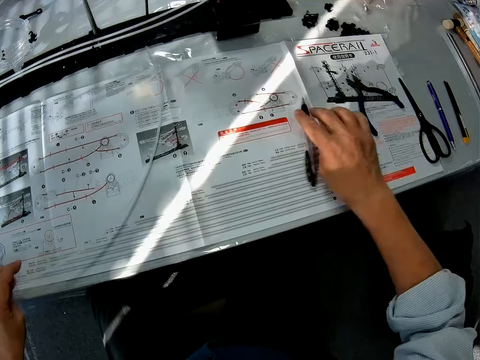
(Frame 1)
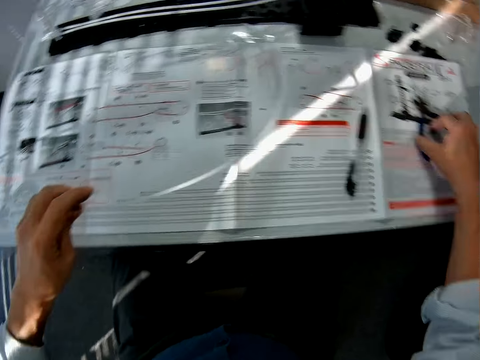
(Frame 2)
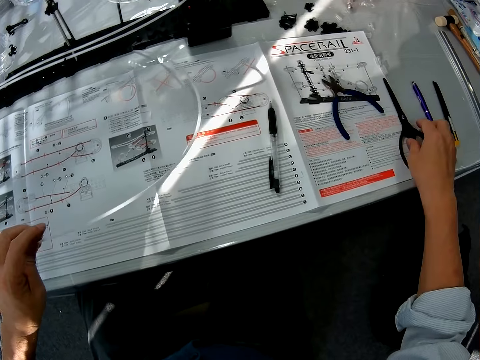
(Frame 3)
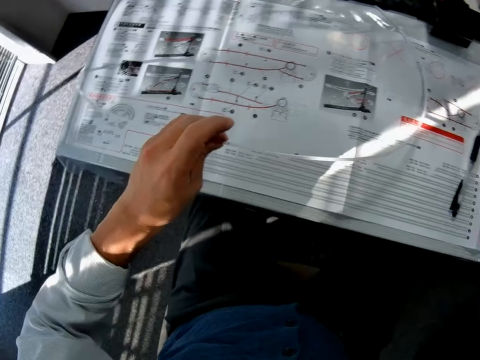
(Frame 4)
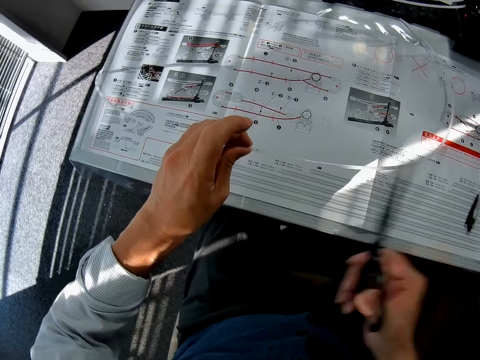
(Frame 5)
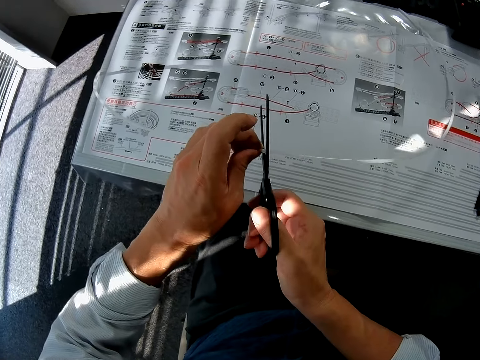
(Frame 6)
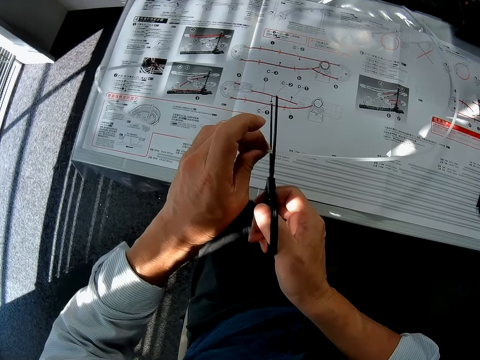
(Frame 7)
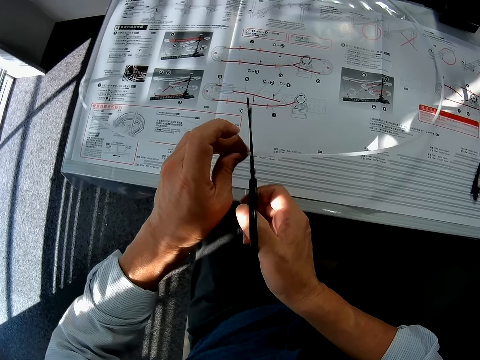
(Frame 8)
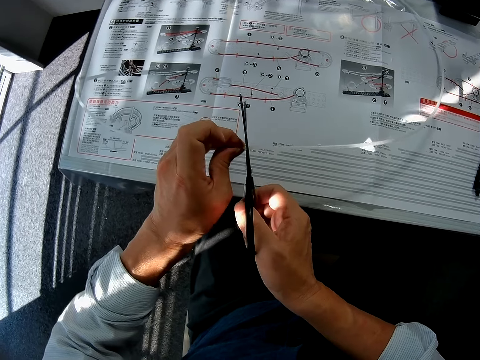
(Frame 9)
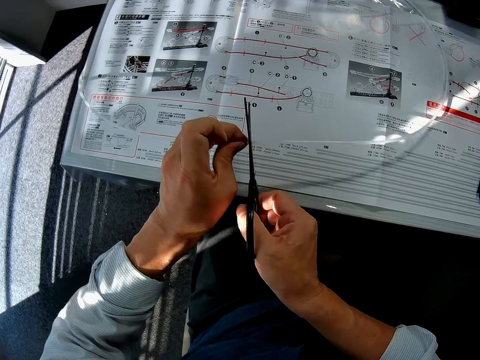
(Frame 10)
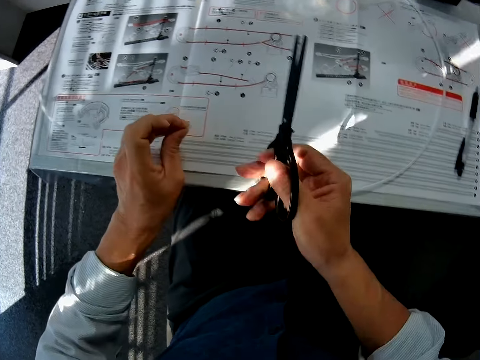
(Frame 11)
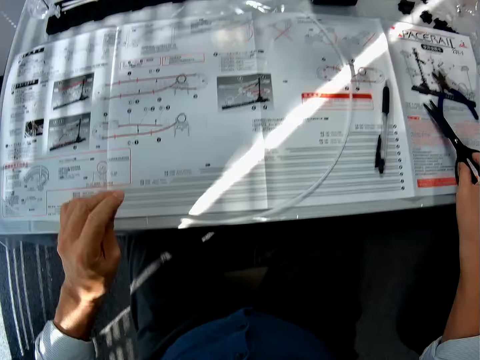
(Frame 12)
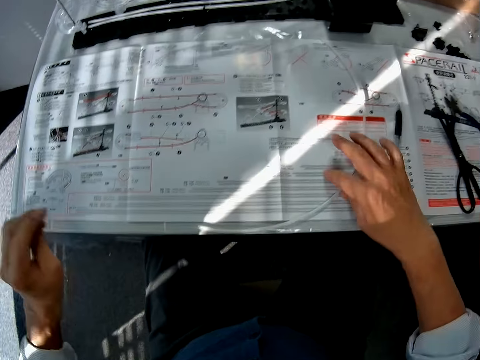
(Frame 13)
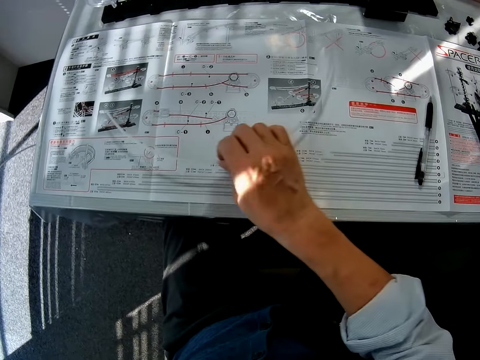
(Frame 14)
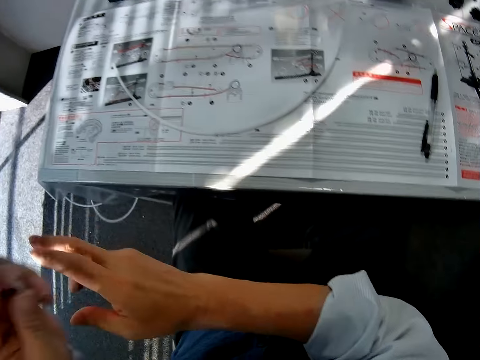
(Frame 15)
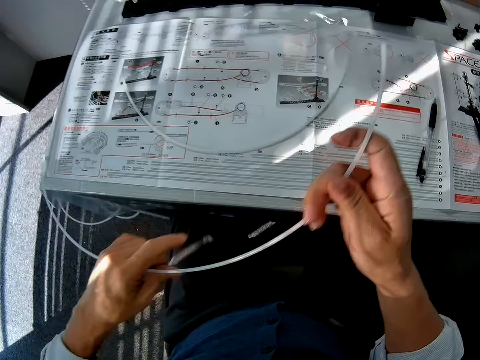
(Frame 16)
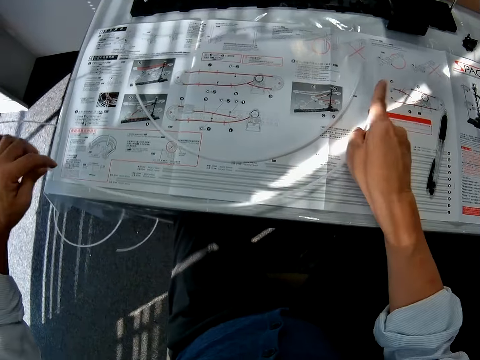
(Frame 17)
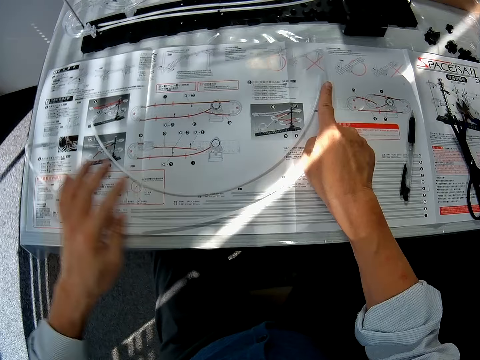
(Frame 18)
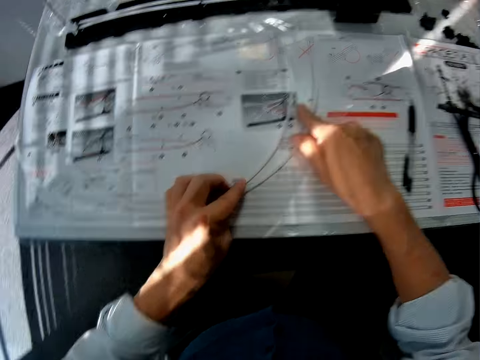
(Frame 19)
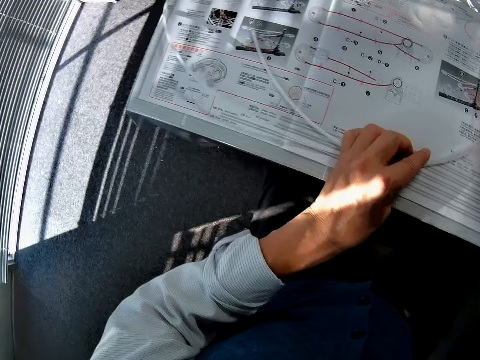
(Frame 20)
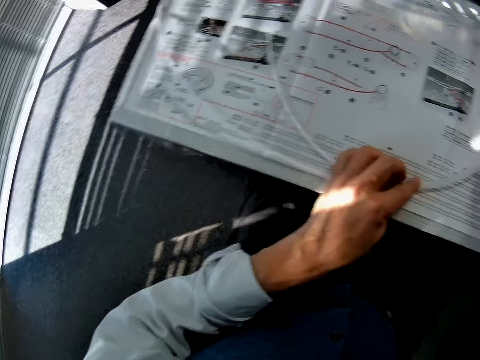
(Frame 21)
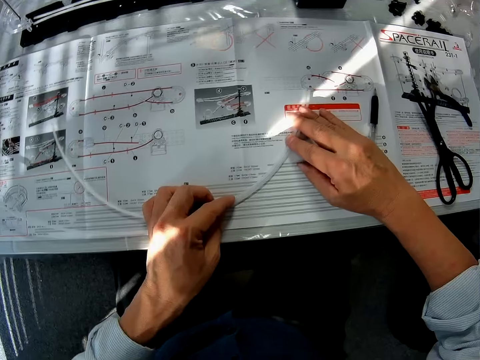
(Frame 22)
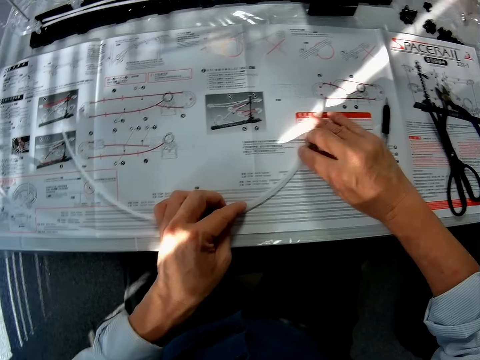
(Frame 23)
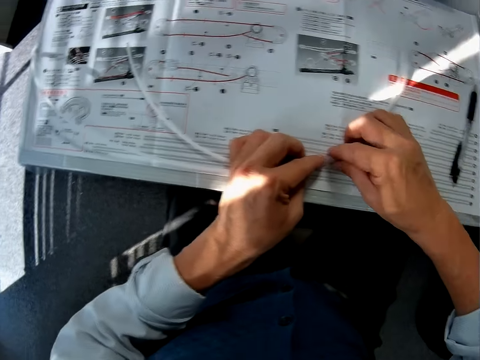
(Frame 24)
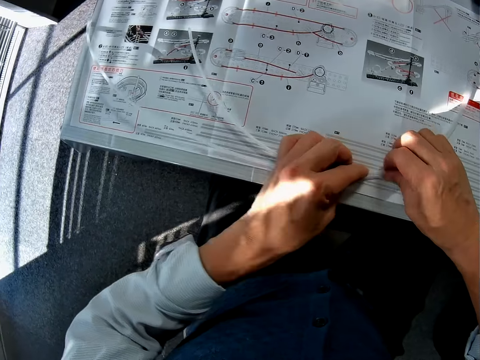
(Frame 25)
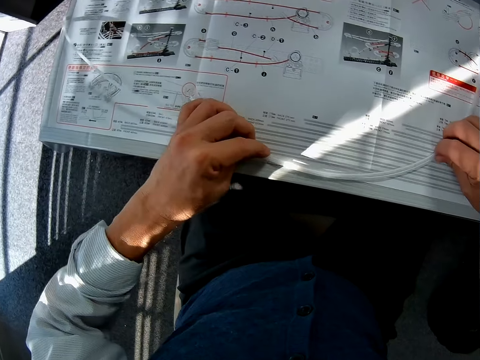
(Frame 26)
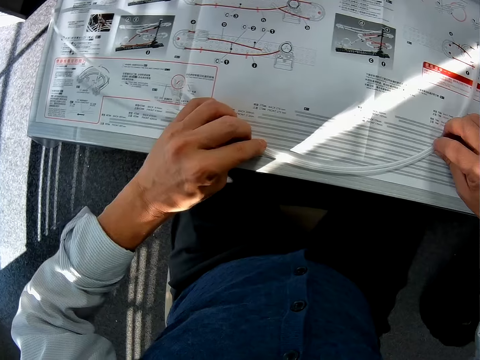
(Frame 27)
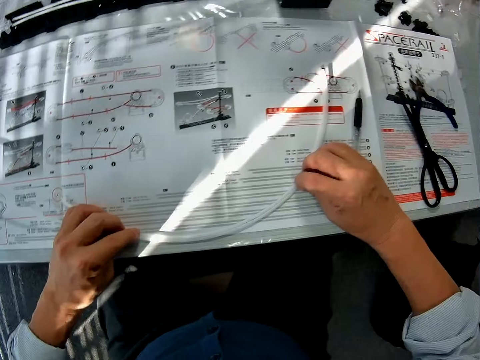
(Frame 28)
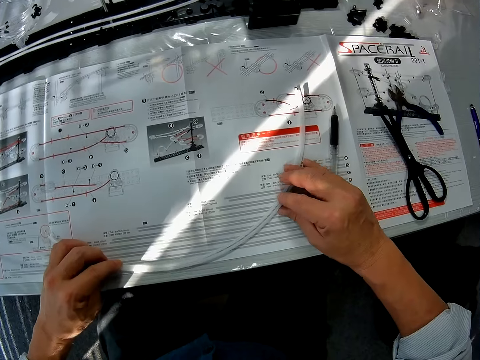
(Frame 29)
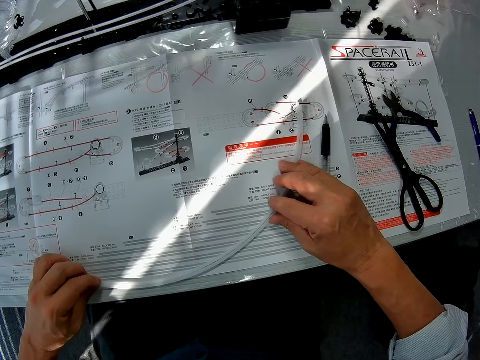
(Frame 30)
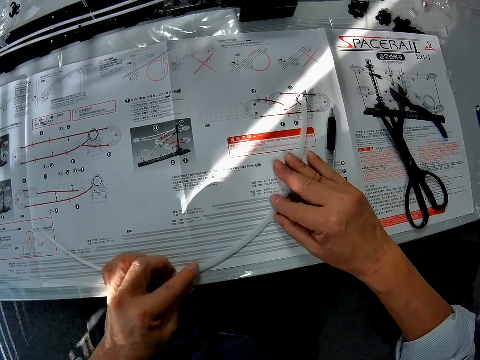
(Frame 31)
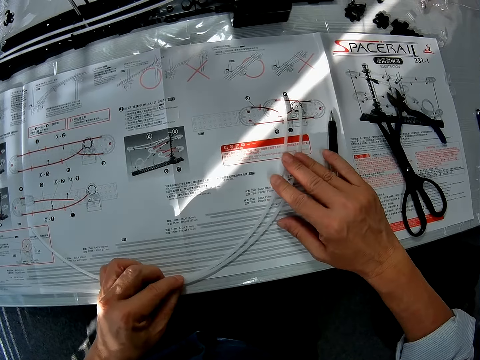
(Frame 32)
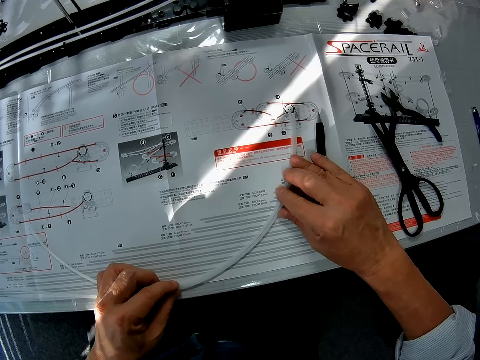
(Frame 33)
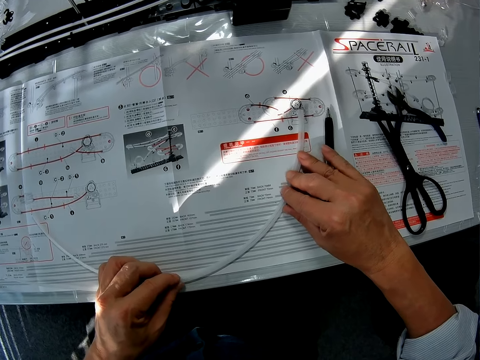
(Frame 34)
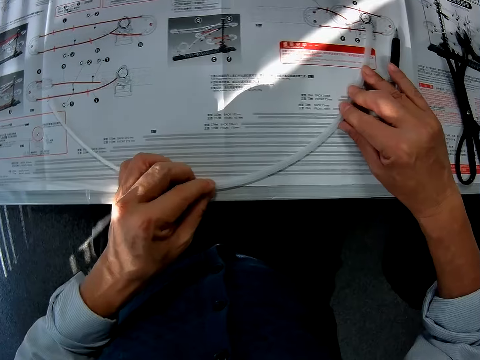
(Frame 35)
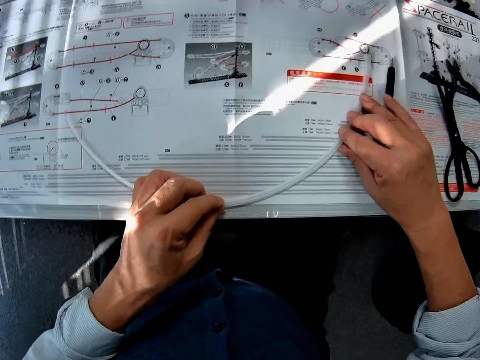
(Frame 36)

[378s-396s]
The camera wearer puts down the mark pen. They touch the plier. They pick up the scissors. They cut the pipe or roller coaster with the scissors. They put down the scissors. They pick up the roller coaster. They join the roller coaster. They measure the pipe.

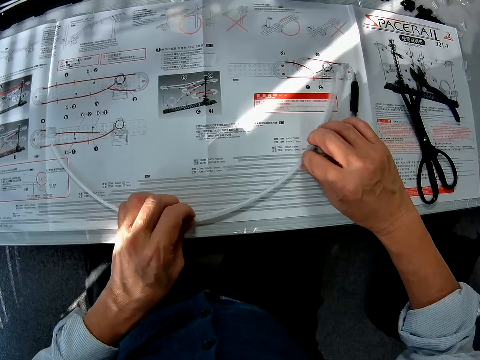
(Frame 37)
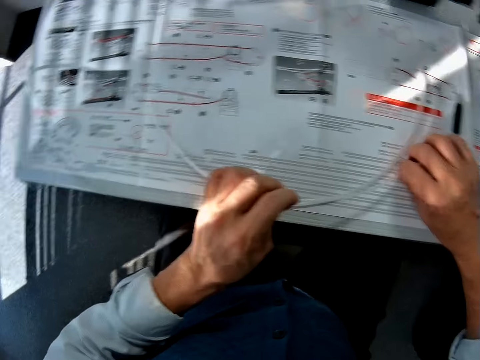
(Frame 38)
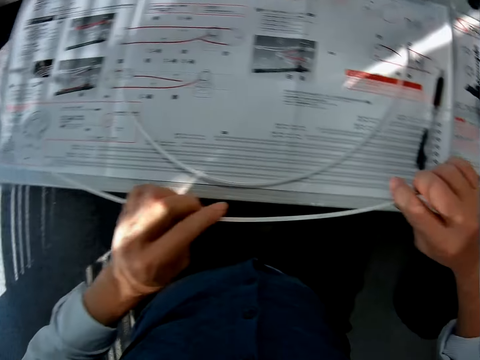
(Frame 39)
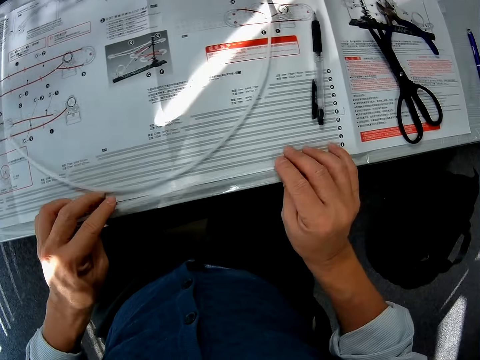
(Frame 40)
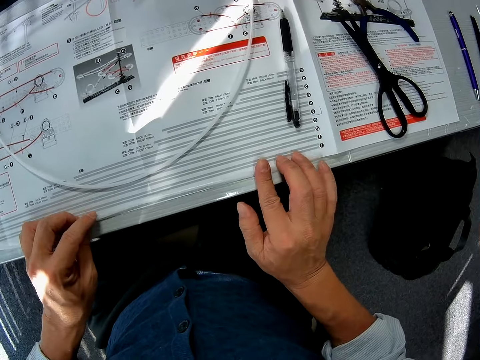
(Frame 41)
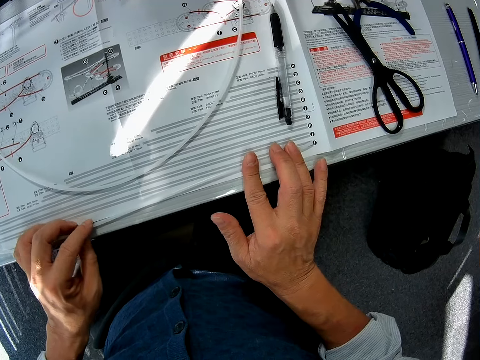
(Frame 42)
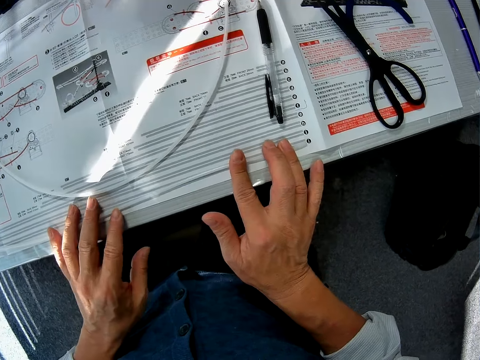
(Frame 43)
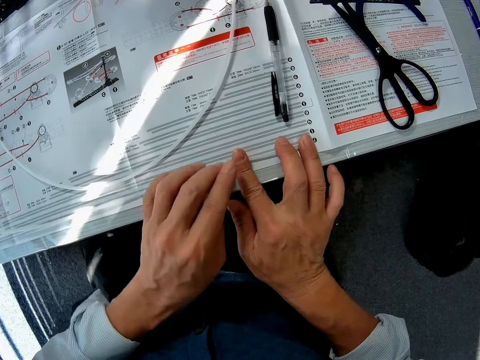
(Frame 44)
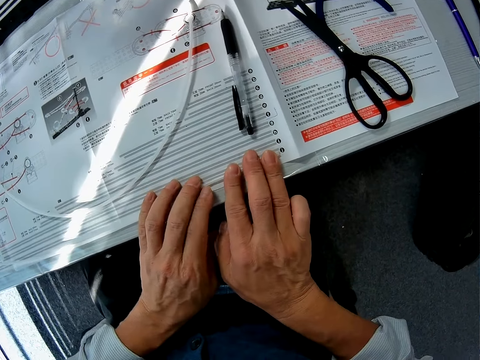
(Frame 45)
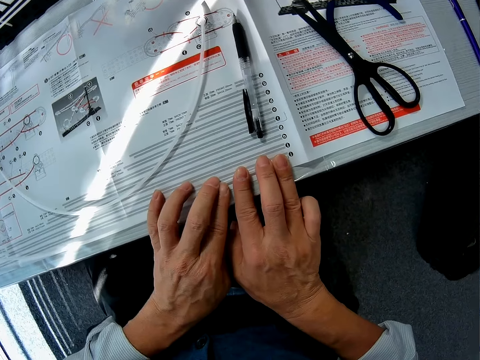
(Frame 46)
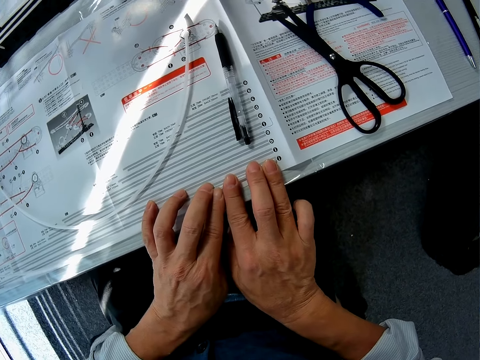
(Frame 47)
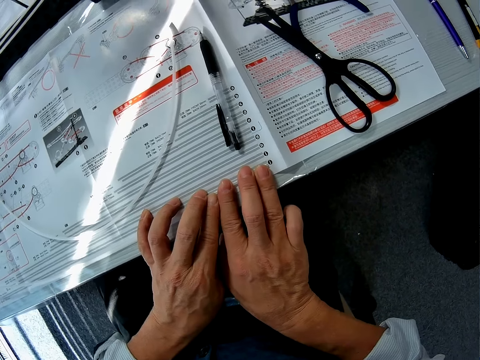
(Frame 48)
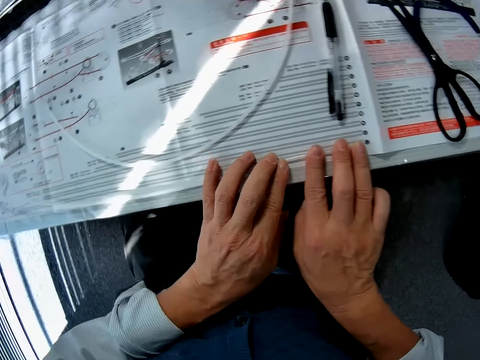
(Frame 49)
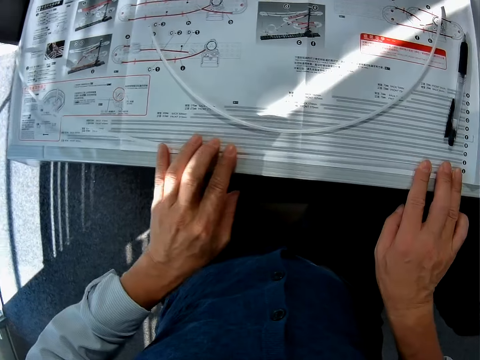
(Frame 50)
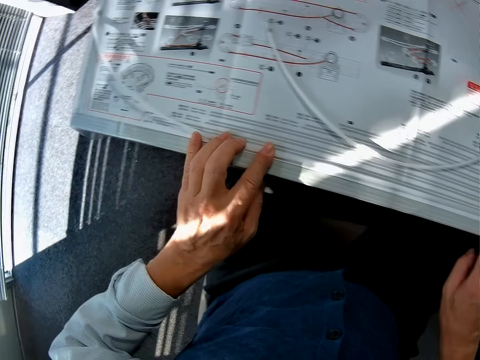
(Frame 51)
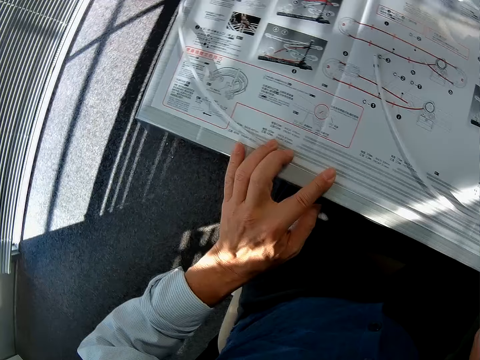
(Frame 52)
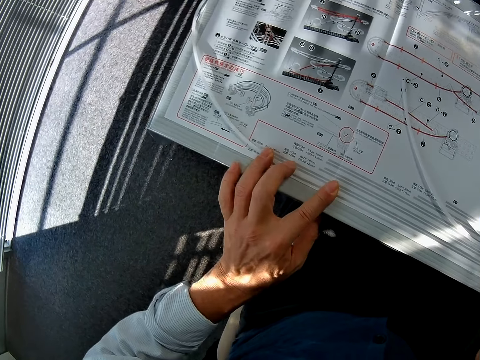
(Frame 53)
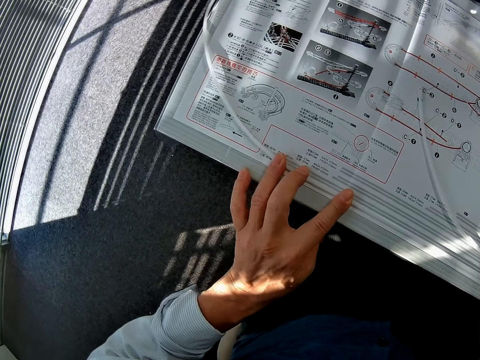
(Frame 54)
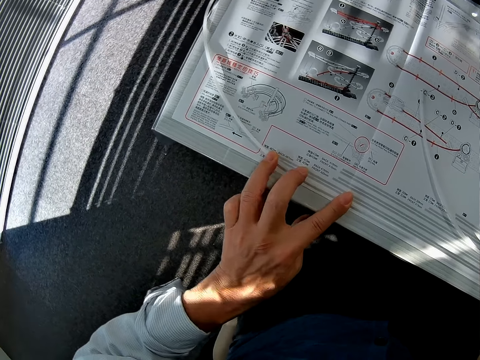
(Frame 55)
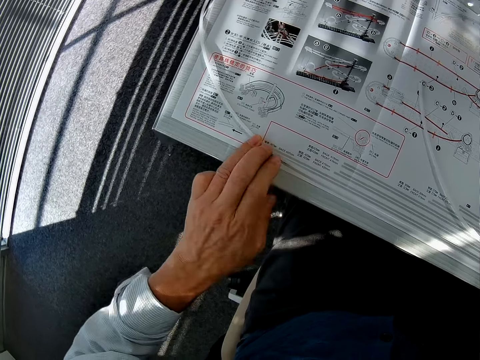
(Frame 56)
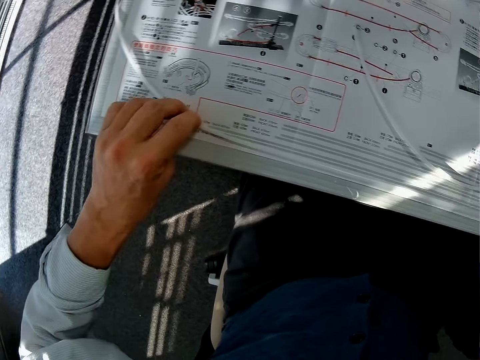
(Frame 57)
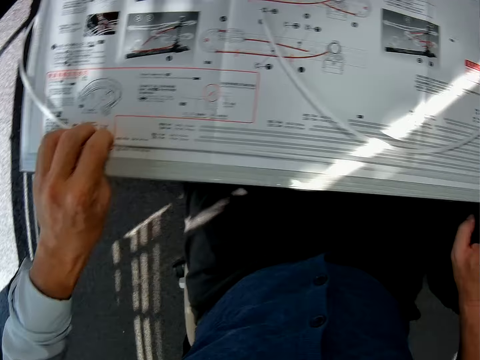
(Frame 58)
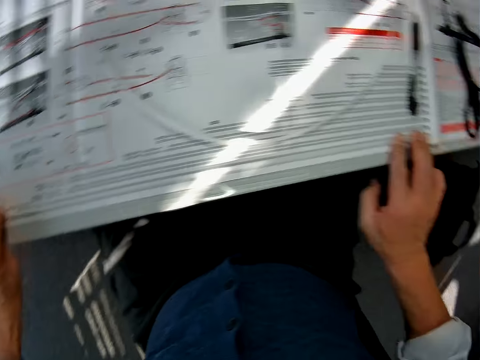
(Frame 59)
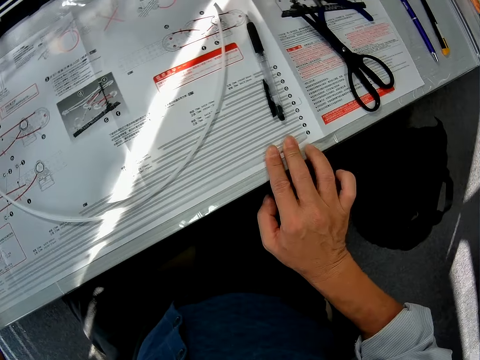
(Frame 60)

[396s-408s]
The camera wearer stretches the roller coaster.
